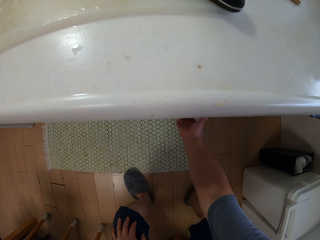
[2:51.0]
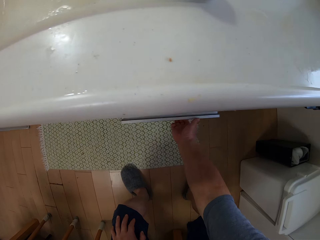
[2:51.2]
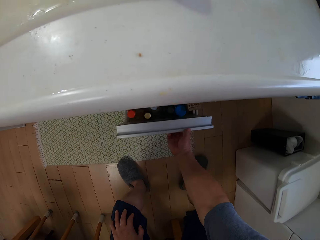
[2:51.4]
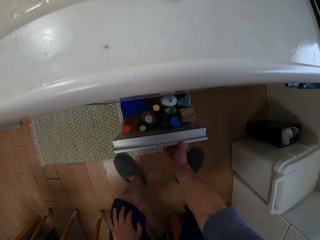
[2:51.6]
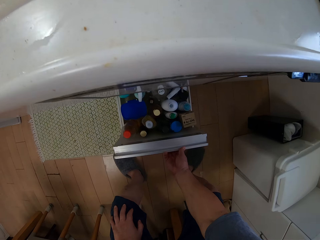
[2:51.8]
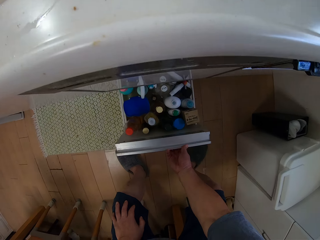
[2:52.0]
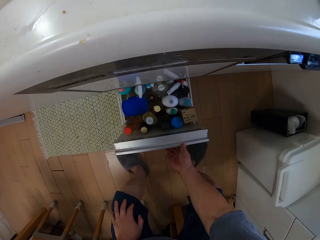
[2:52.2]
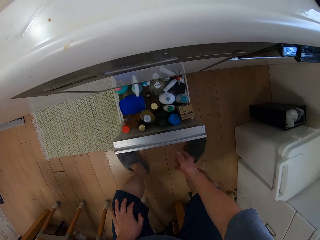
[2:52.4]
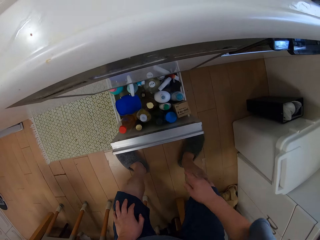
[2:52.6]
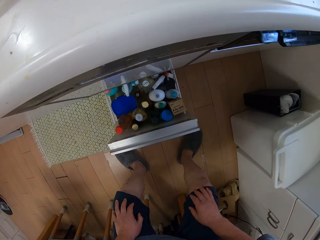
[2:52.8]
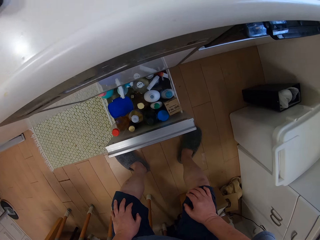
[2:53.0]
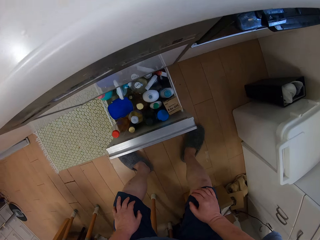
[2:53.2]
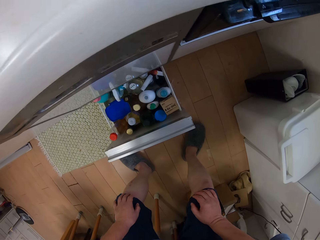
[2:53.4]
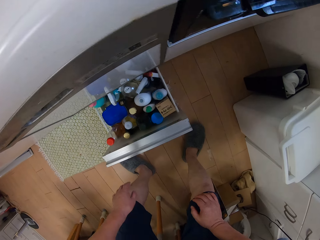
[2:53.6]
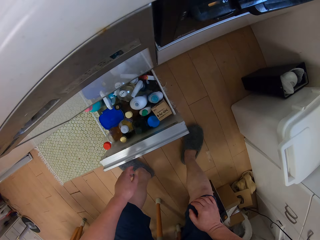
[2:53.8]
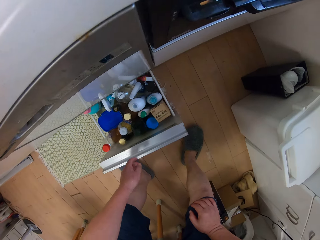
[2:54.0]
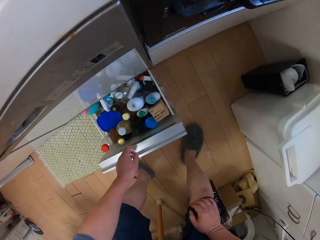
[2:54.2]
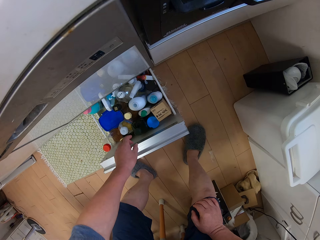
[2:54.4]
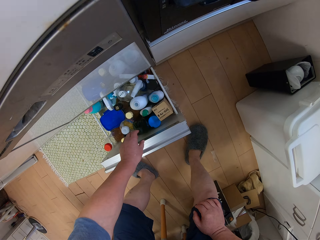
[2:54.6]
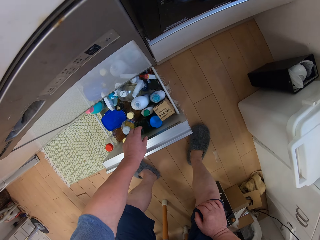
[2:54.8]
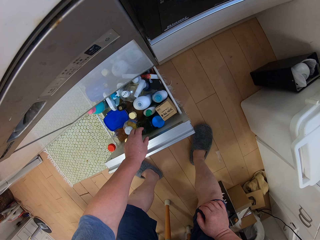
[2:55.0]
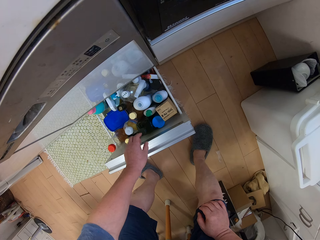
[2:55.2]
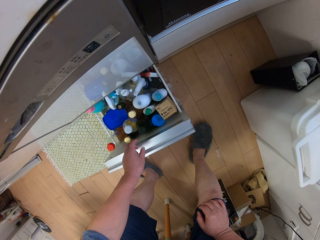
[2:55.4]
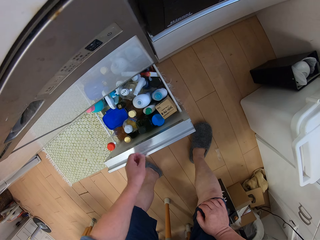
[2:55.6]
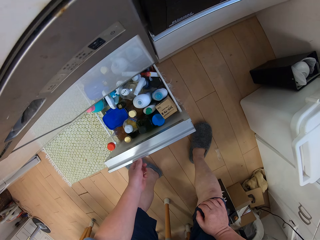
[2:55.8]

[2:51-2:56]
The camera wearer opens the cupboard or drawer with his right hand.

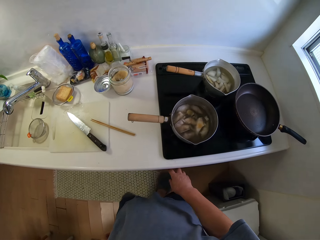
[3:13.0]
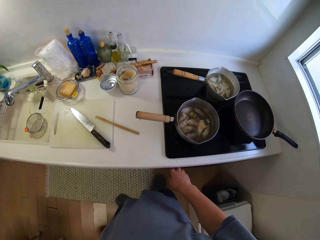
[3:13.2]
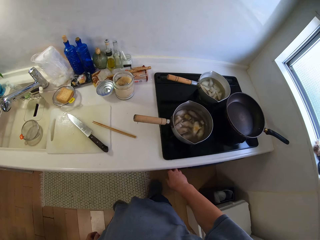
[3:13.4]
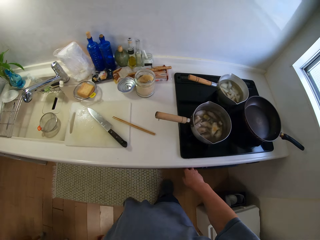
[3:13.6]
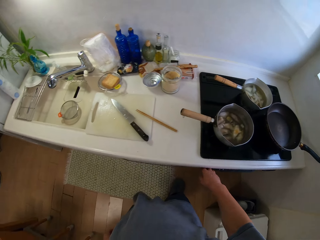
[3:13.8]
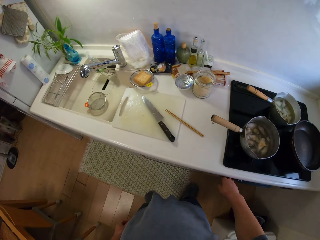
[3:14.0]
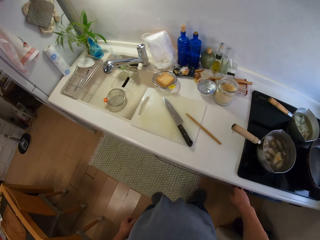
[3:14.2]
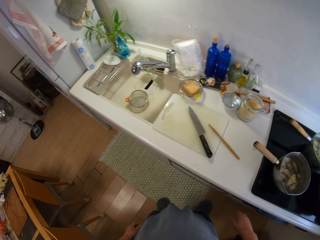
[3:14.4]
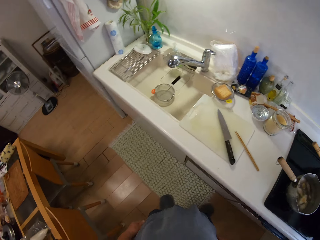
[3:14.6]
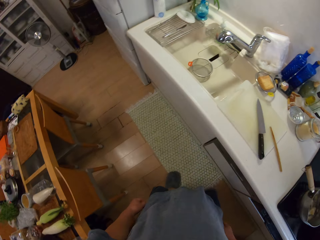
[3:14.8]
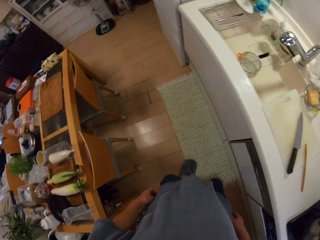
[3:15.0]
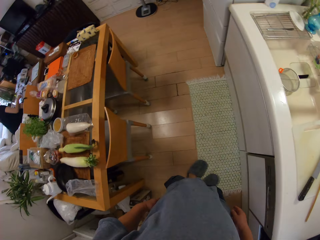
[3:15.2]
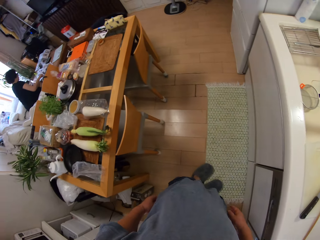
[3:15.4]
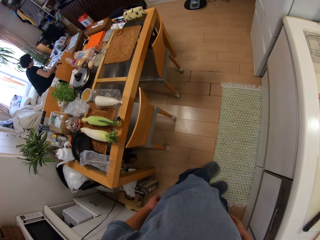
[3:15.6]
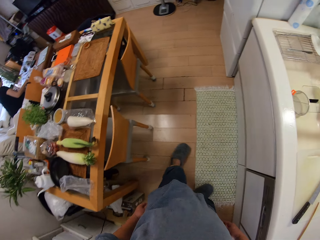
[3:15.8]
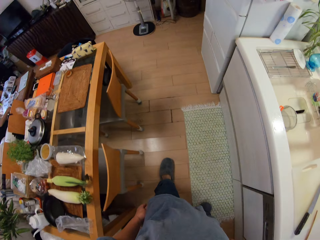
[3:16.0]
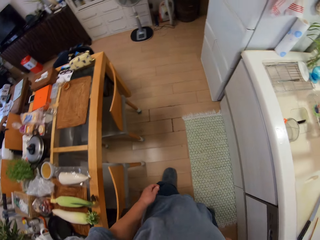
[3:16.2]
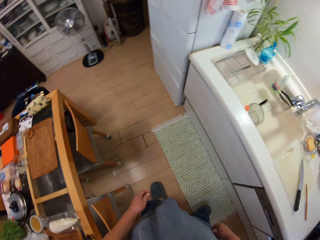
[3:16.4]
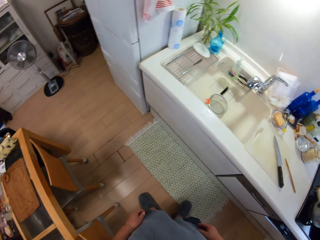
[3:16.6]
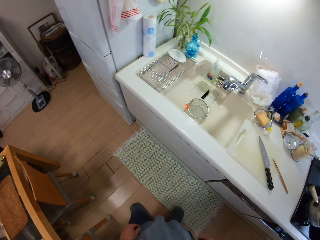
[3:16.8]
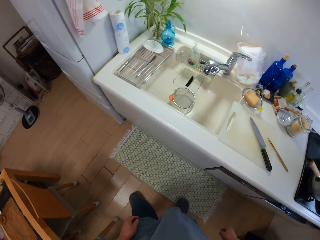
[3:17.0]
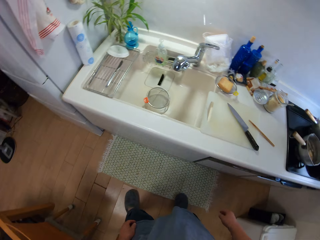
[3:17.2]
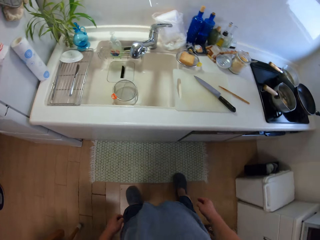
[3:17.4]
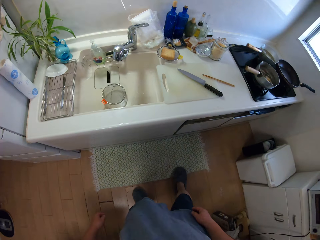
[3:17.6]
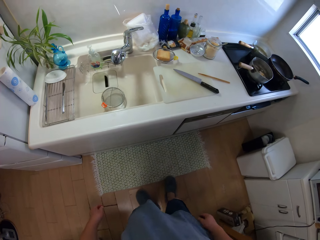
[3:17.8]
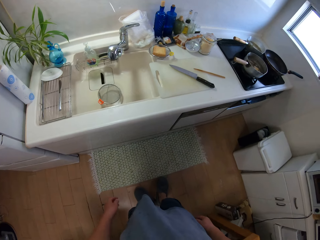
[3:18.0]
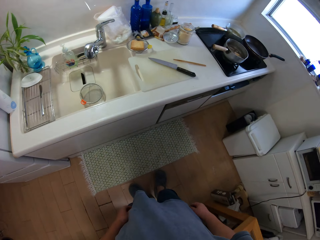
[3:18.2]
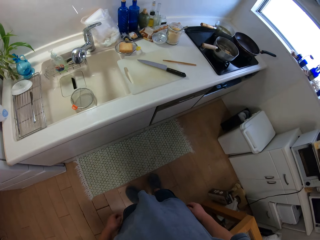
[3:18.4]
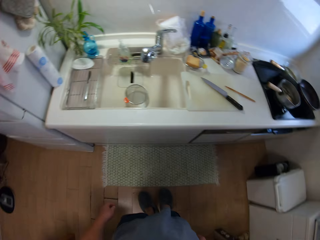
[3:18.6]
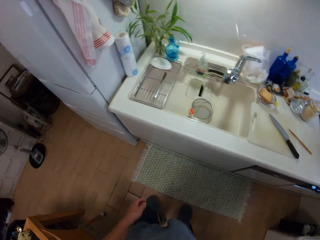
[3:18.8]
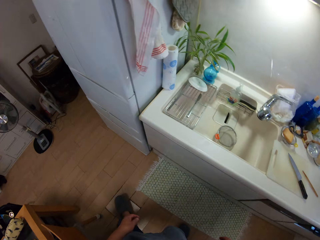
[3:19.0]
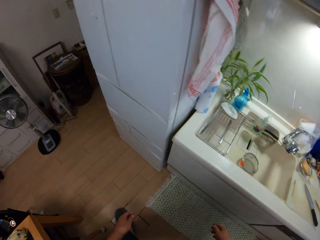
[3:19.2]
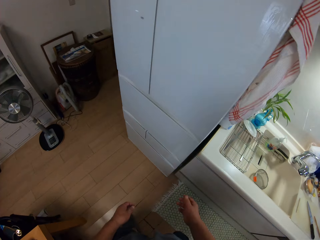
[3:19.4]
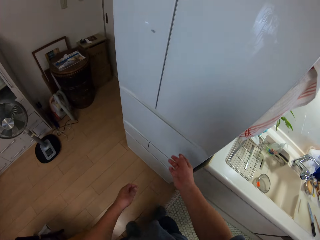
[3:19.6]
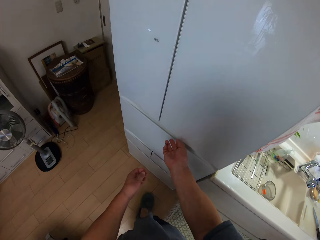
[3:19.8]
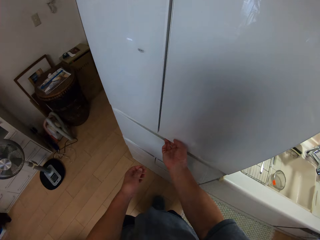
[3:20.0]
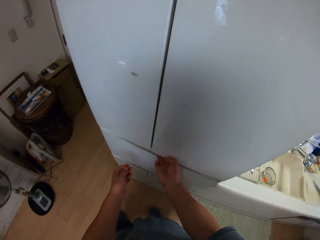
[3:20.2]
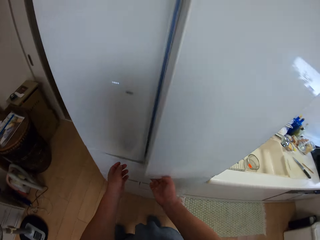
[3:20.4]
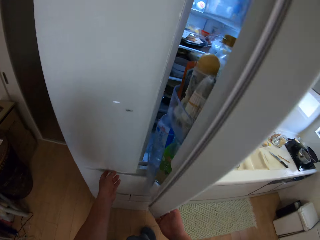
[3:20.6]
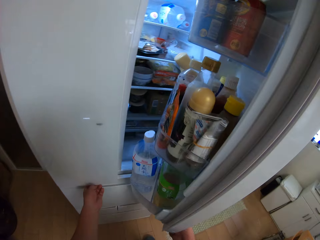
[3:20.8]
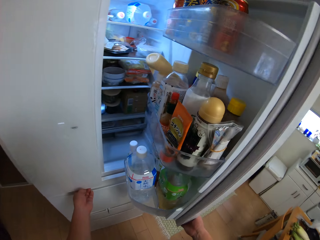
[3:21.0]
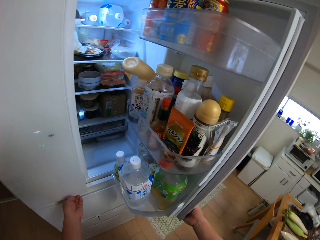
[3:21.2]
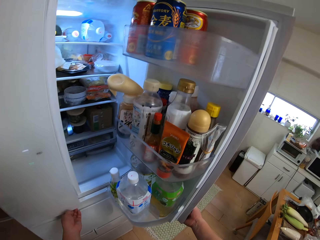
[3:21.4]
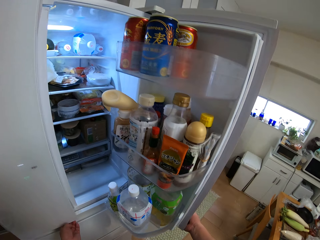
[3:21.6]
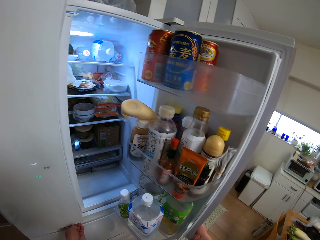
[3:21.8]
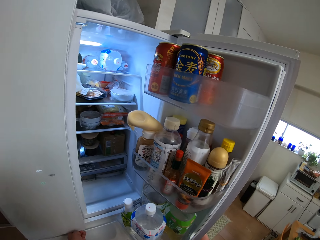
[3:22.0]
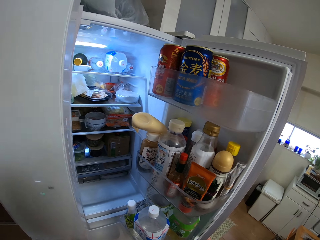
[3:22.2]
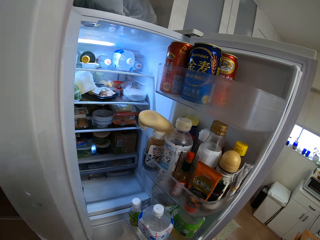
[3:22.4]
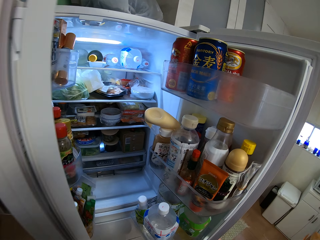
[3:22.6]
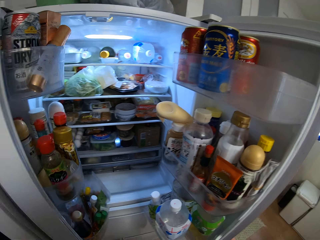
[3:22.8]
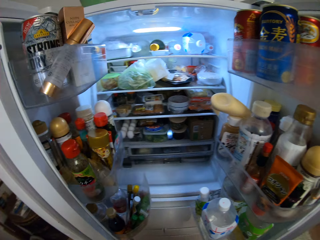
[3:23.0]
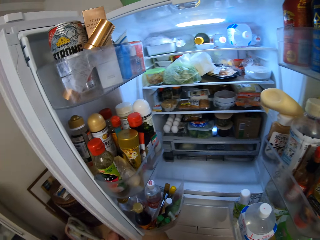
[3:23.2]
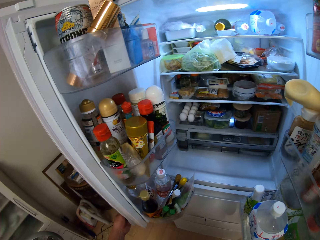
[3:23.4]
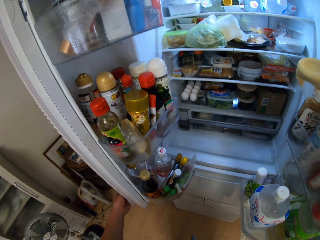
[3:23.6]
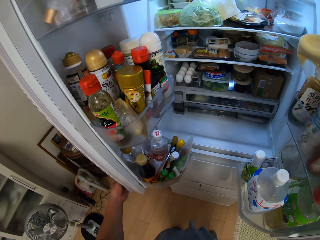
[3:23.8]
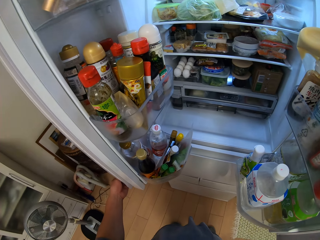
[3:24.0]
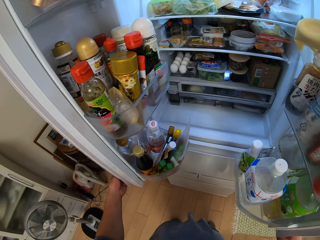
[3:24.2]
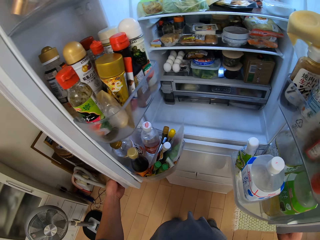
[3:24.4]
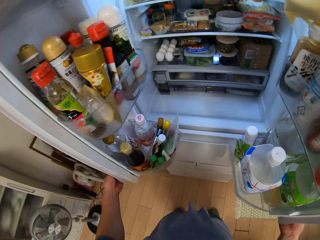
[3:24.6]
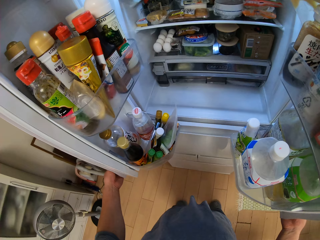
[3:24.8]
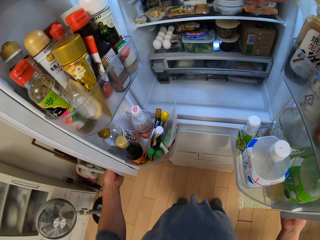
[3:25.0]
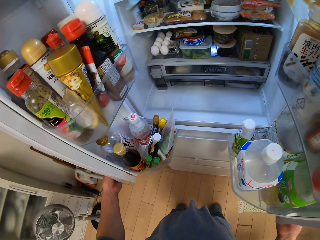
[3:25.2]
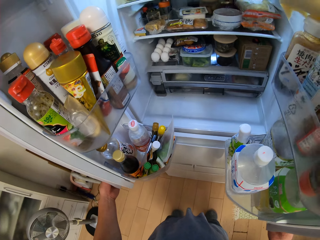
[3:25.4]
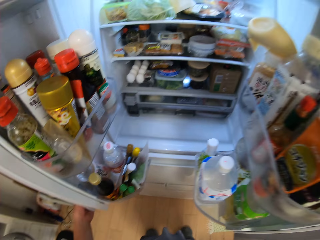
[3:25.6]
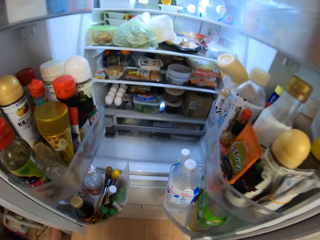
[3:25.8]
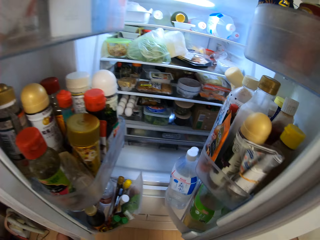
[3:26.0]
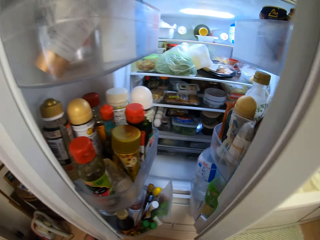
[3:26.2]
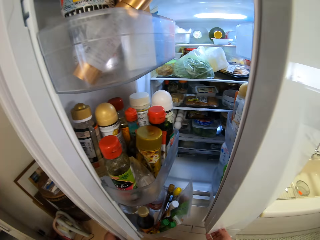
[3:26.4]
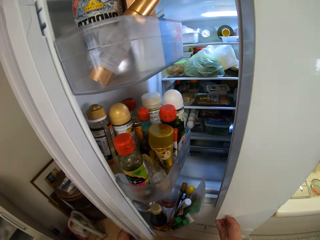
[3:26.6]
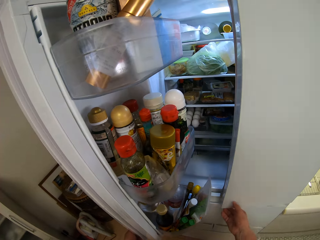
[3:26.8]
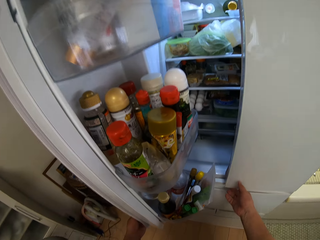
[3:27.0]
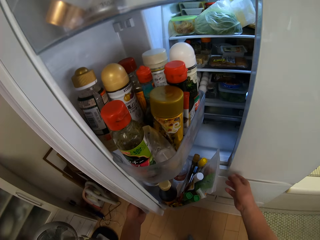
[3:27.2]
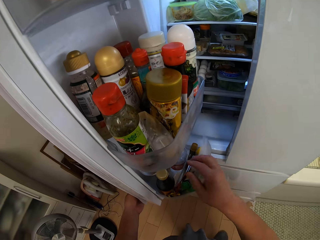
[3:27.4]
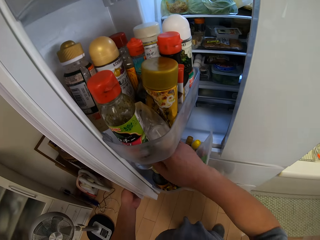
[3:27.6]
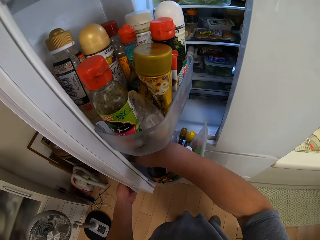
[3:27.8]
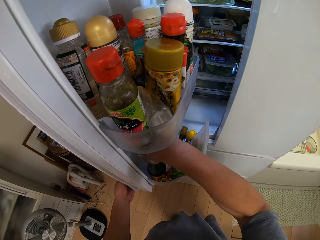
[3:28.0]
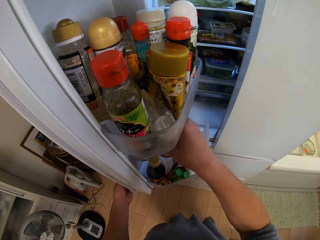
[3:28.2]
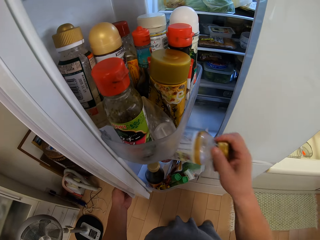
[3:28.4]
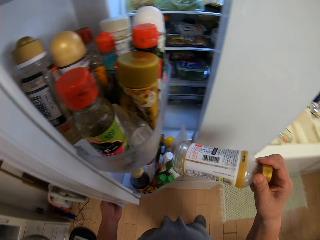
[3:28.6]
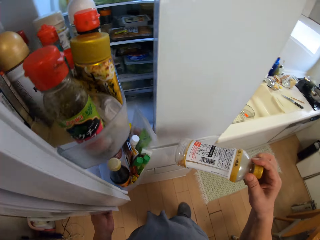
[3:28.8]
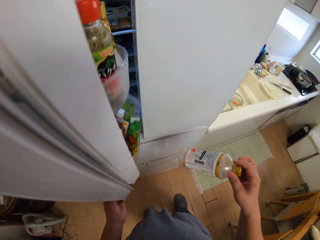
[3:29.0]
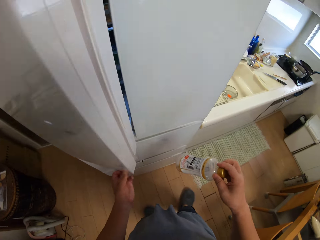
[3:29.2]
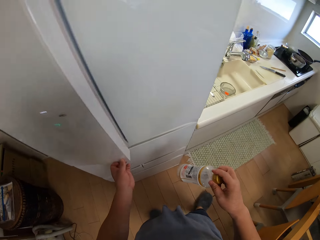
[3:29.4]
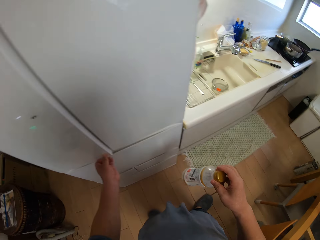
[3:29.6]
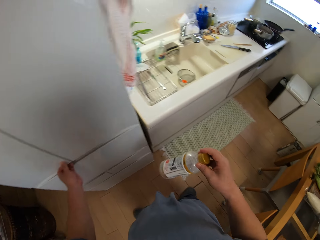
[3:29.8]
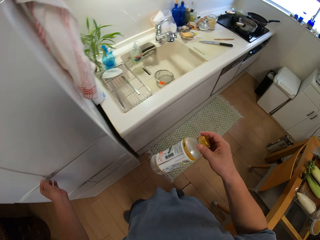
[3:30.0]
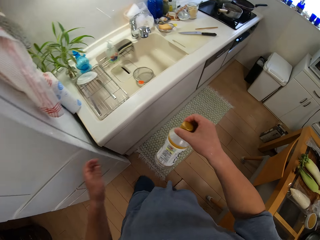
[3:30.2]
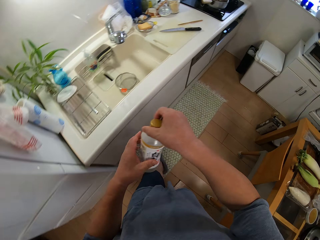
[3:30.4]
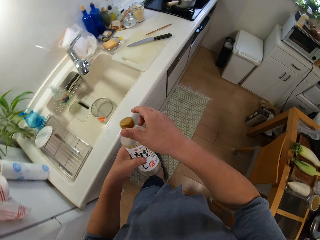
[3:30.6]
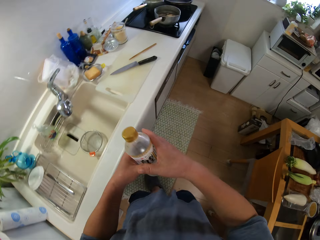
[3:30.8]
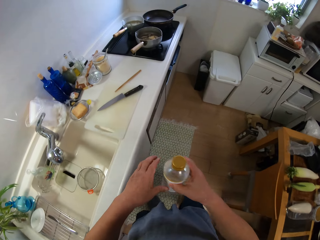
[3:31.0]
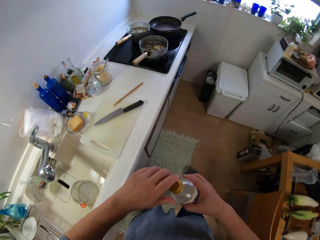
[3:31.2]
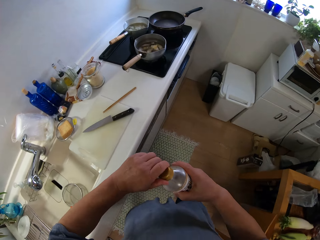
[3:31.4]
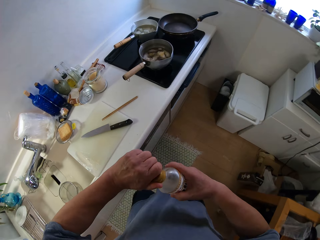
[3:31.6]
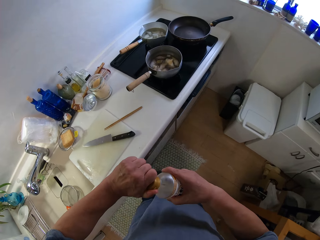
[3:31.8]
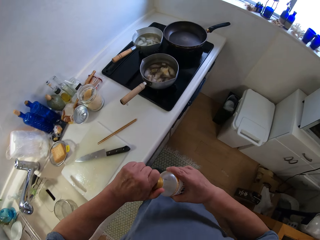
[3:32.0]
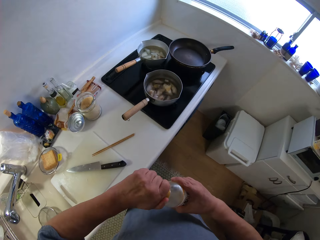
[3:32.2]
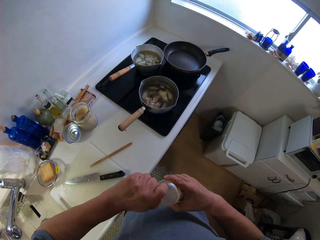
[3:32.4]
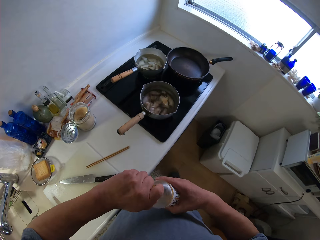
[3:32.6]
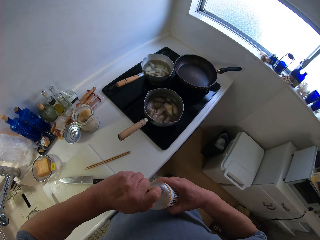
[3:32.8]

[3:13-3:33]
The camera wearer touches the gas cooker knob with his right hand. He walks. He opens the freezer or fridge with both hands. He closes the side of the fridge. He takes out a plastic bottle of oil from the freezer. He closes the freezer with his left hand. He walks. He opens the plastic bottle with his left hand. He pours the oil.
